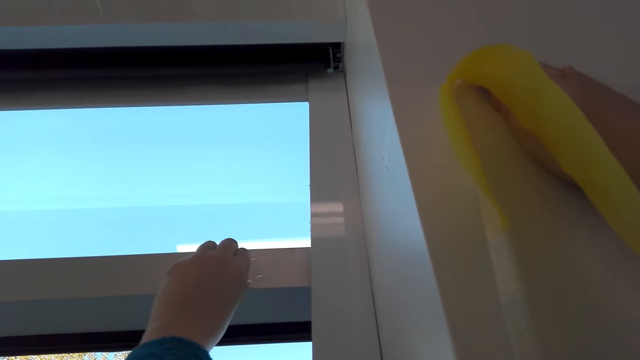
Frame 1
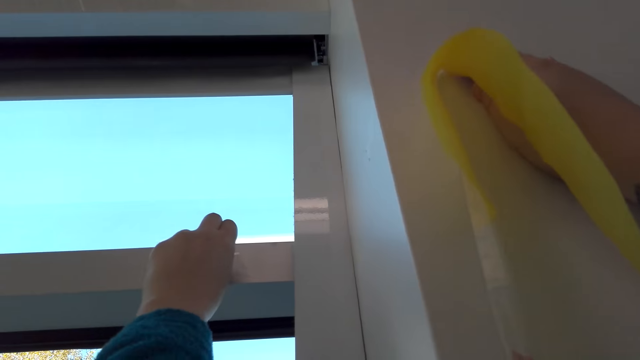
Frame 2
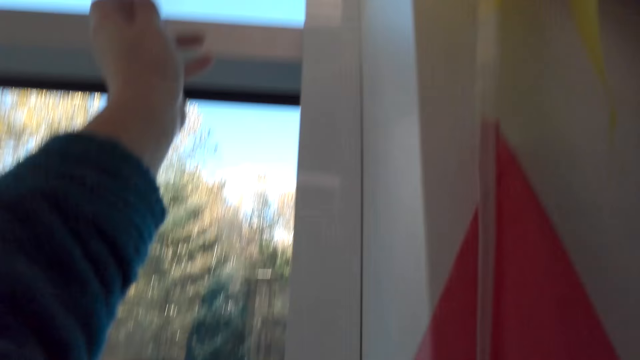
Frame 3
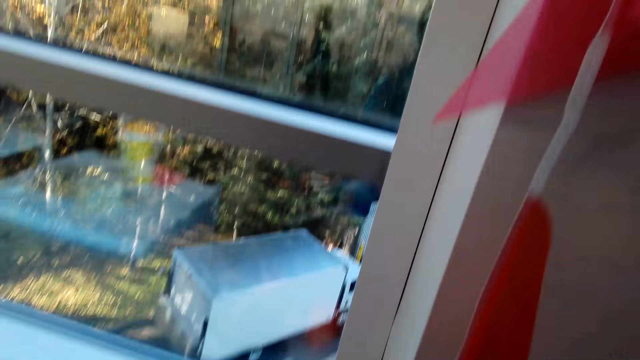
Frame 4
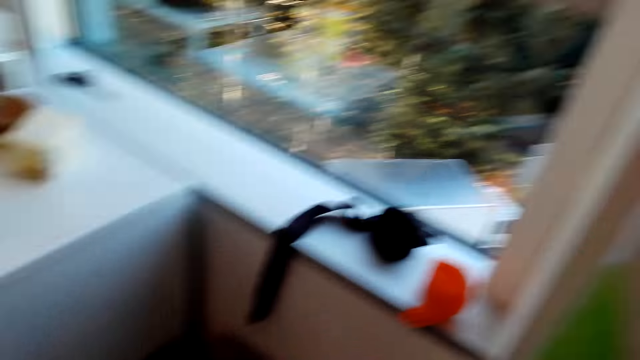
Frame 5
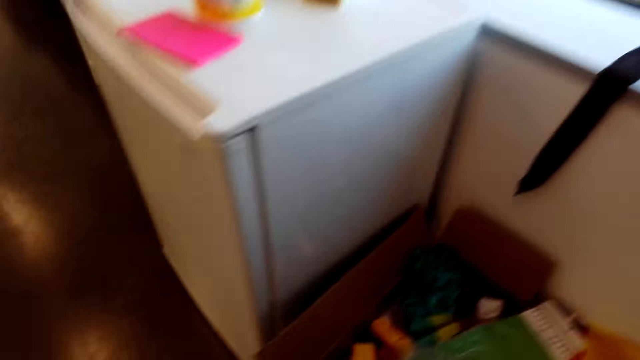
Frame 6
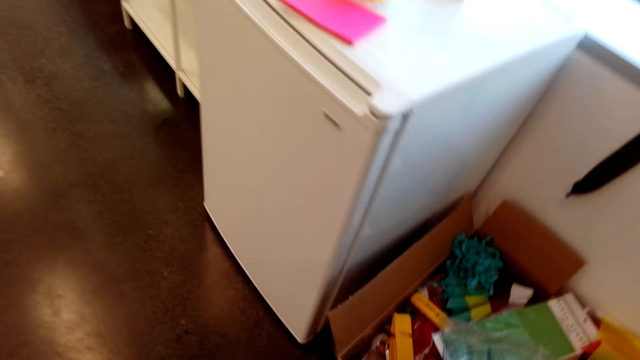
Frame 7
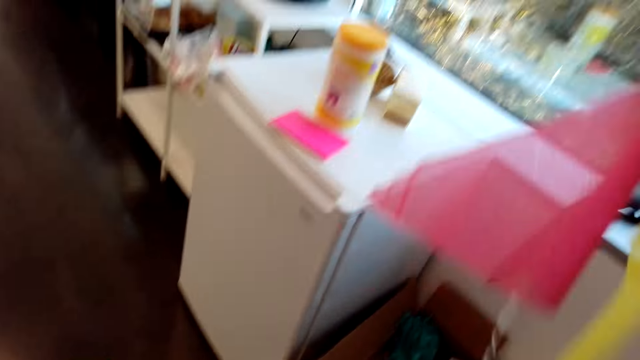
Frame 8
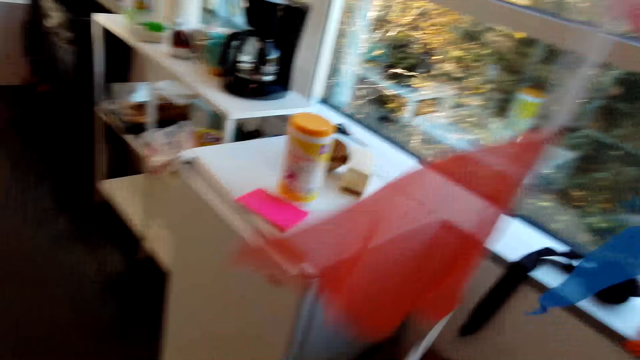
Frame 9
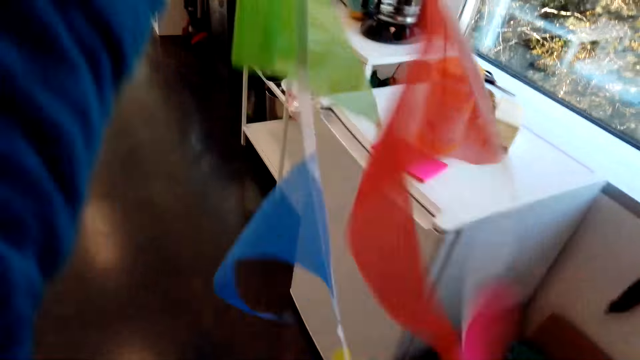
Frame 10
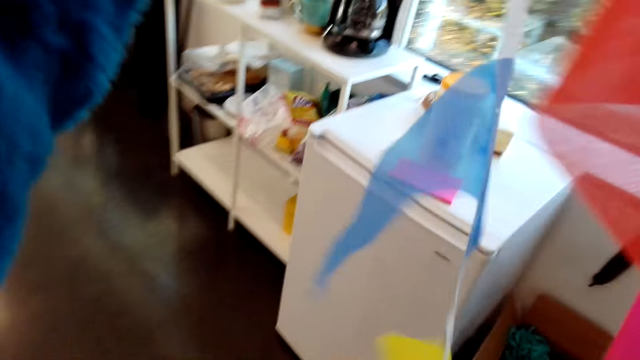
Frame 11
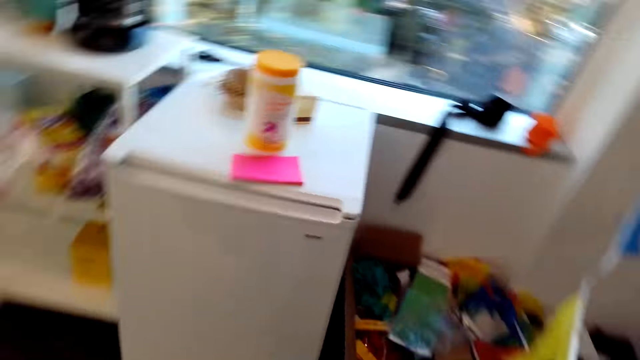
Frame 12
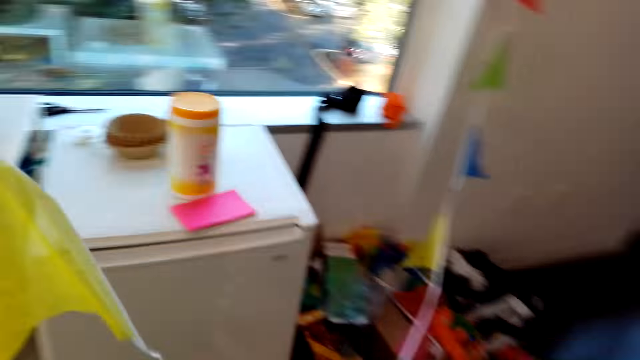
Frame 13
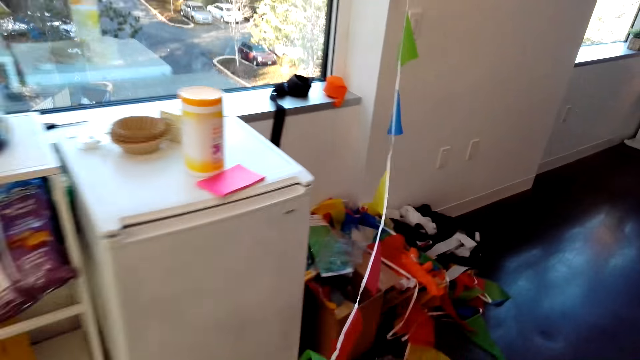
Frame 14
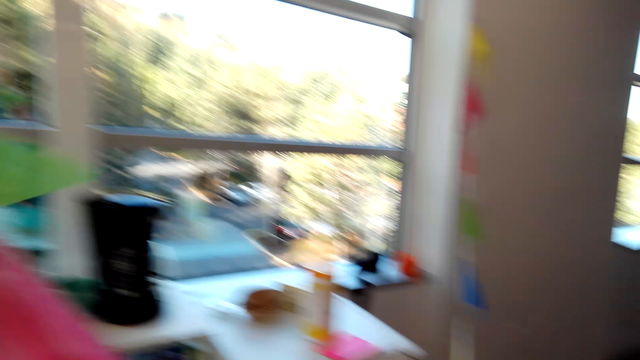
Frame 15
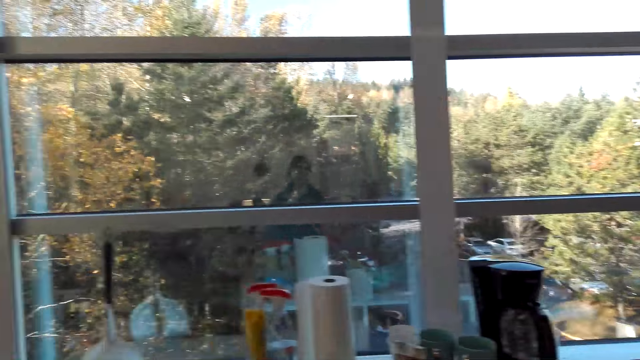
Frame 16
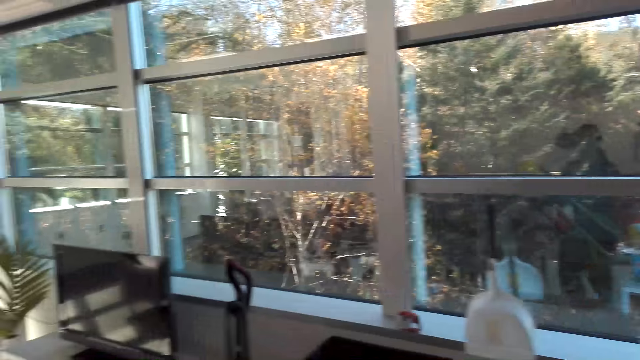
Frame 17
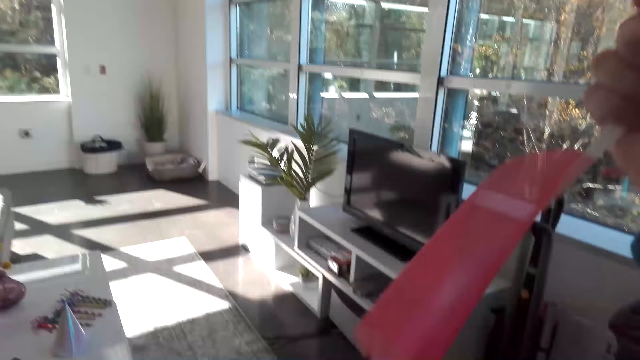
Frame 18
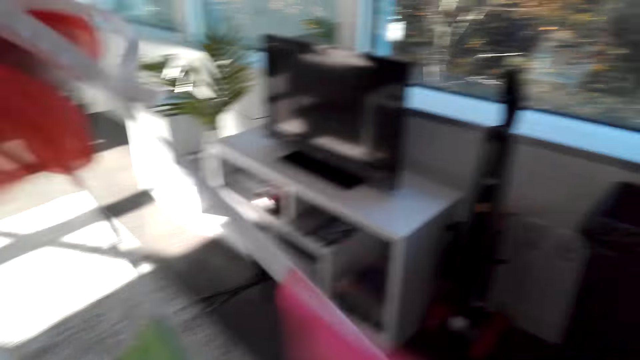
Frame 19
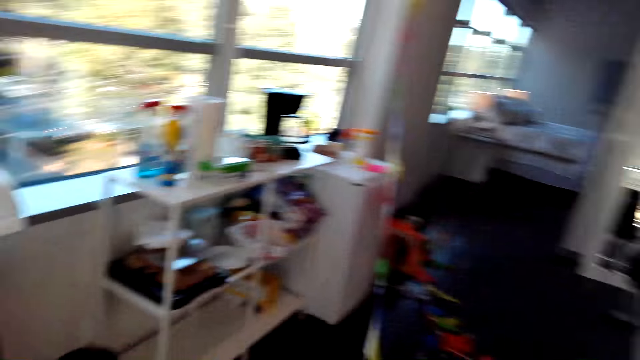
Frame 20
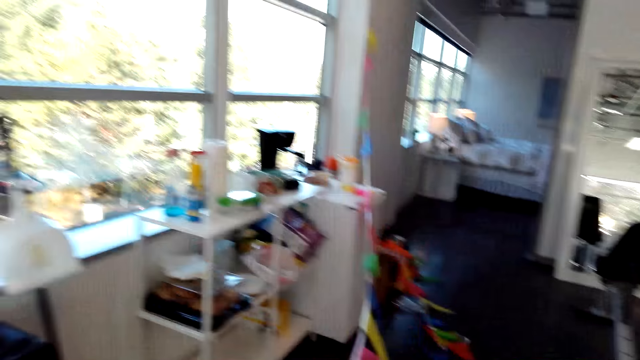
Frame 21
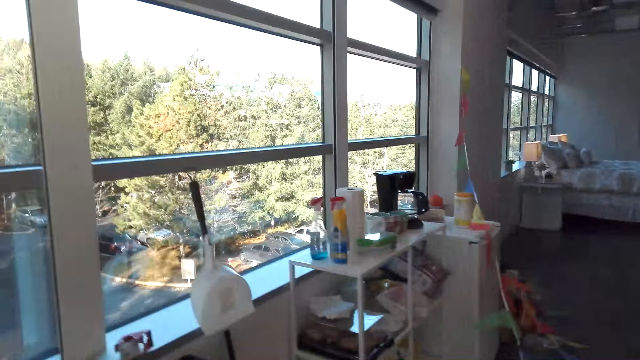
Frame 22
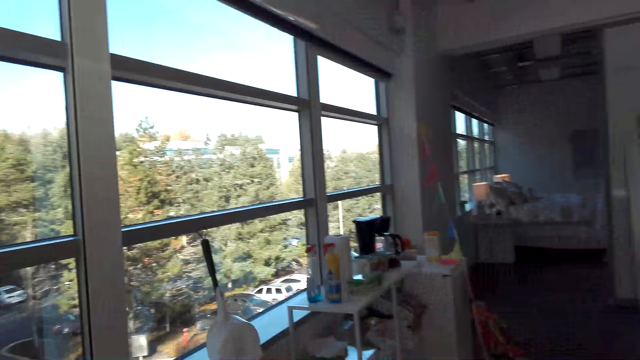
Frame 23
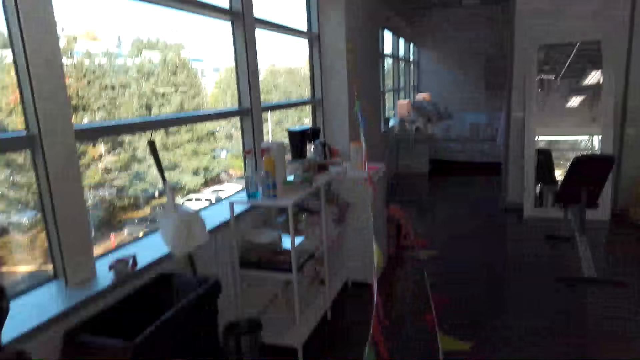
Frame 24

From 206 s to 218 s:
The camera wearer takes the sticker tape on the window. They straighten the decoration with hands. They walk around.

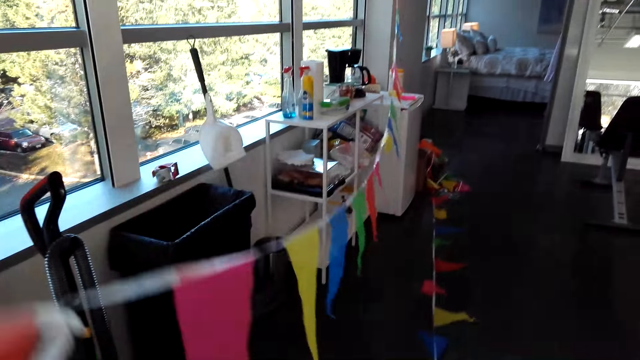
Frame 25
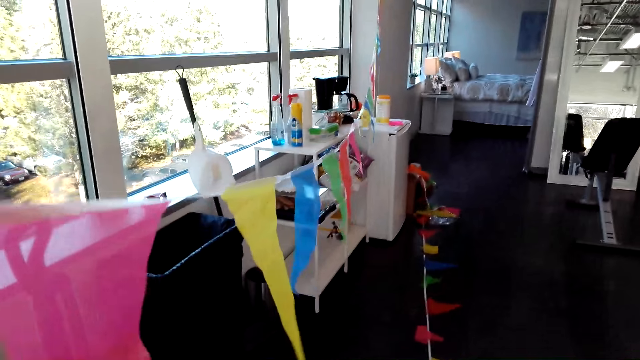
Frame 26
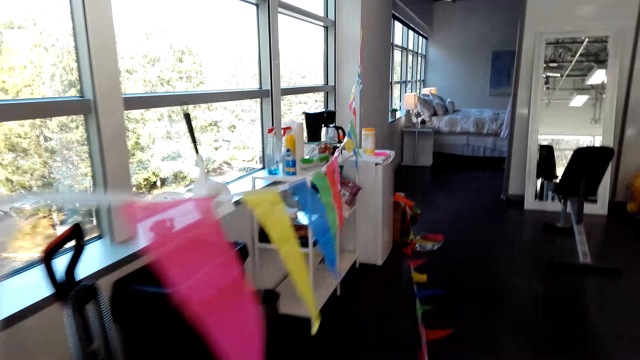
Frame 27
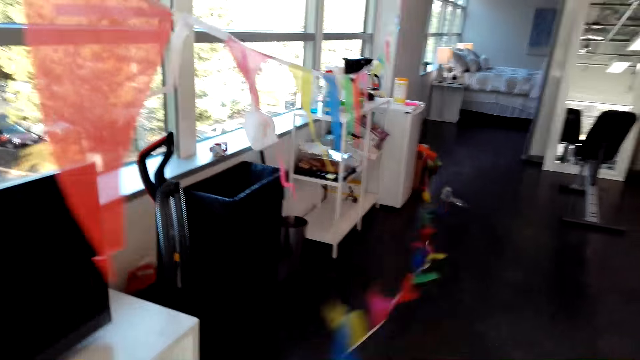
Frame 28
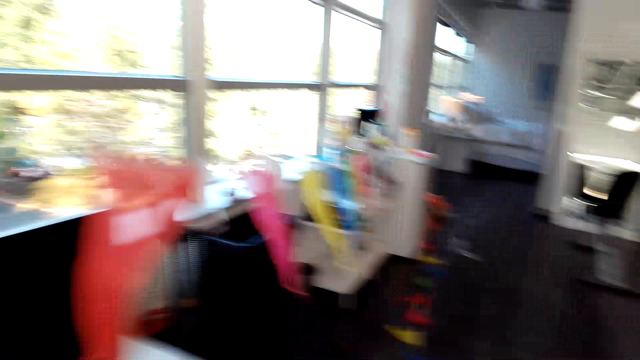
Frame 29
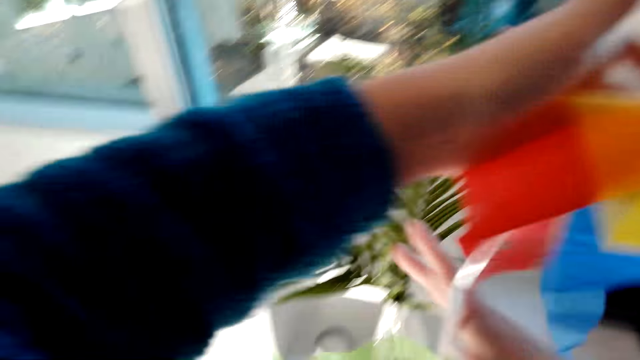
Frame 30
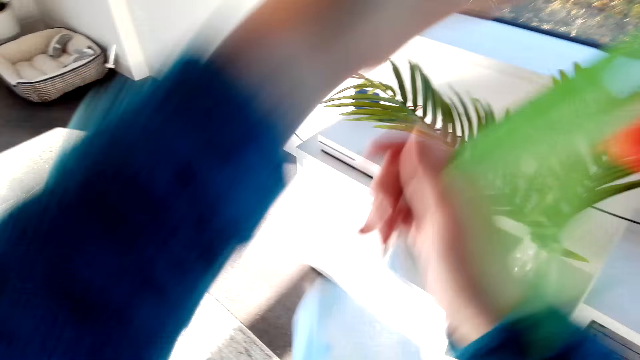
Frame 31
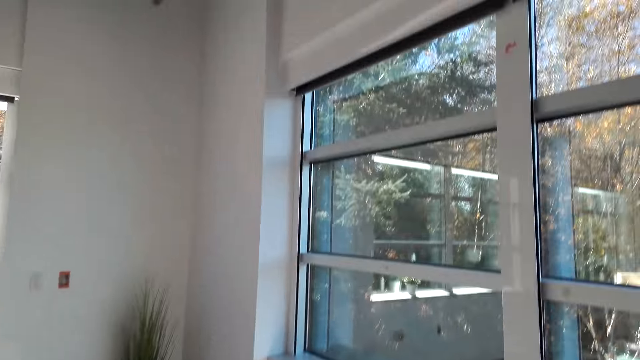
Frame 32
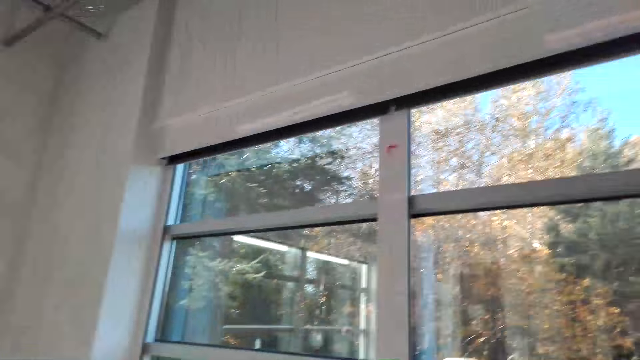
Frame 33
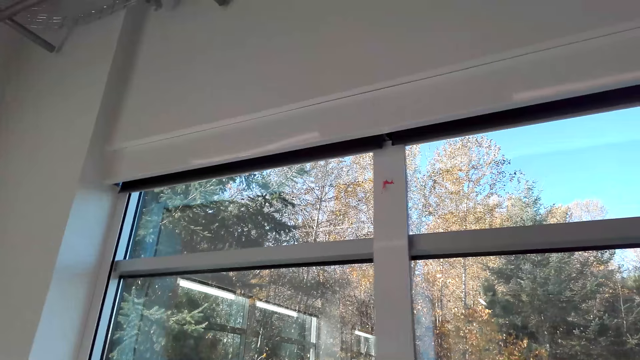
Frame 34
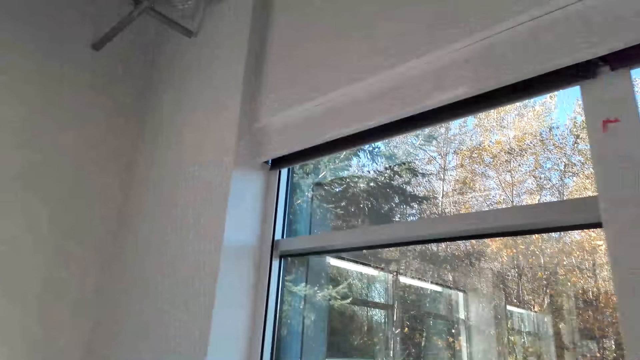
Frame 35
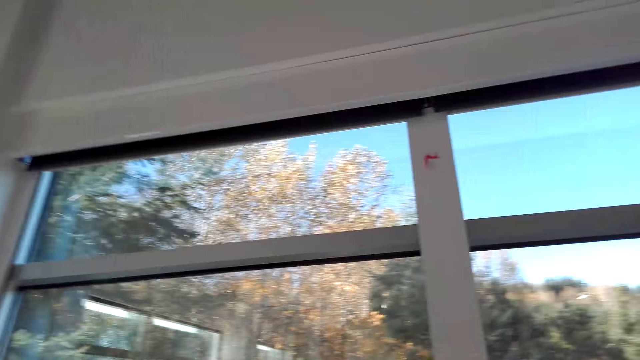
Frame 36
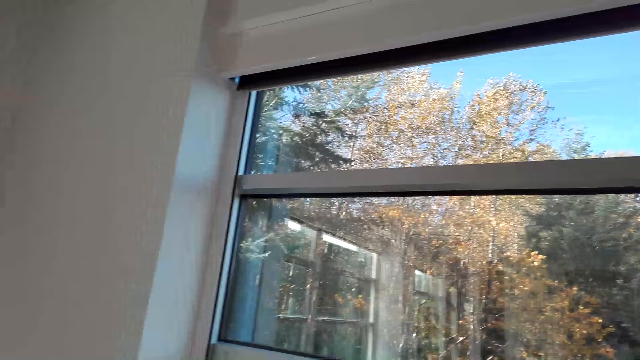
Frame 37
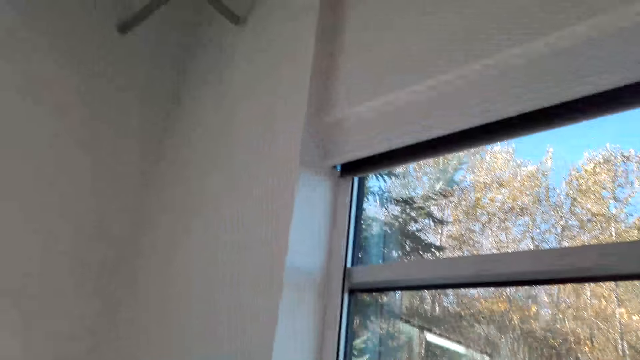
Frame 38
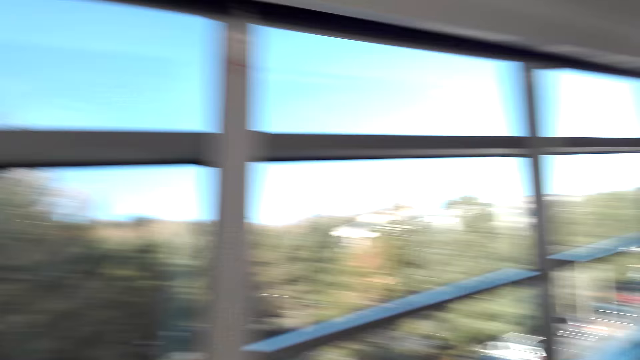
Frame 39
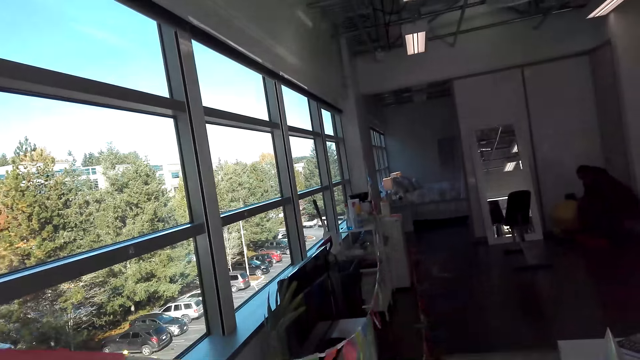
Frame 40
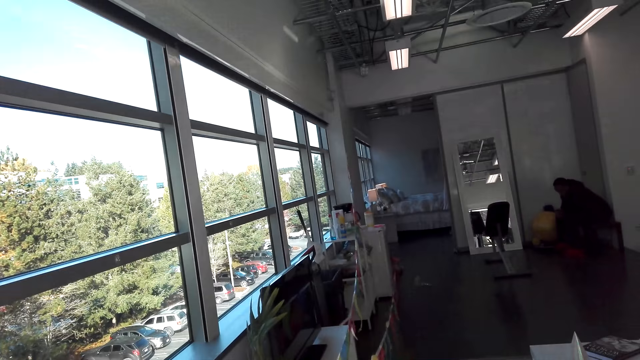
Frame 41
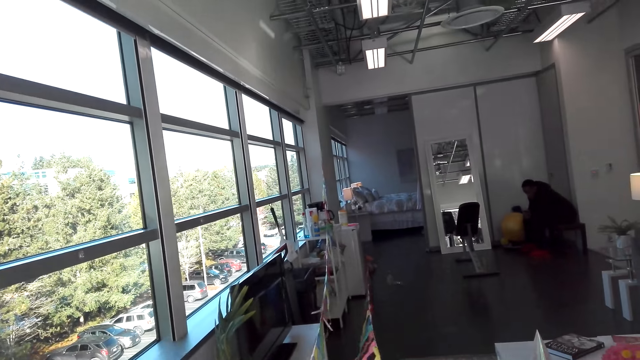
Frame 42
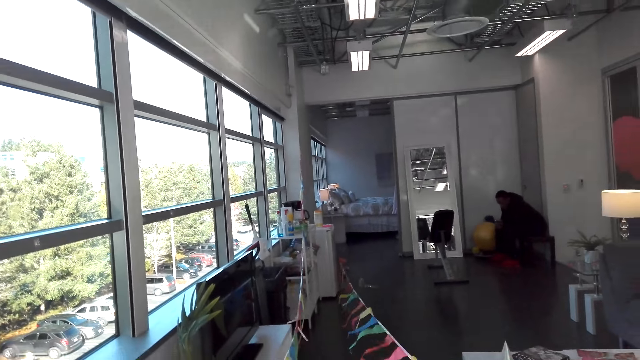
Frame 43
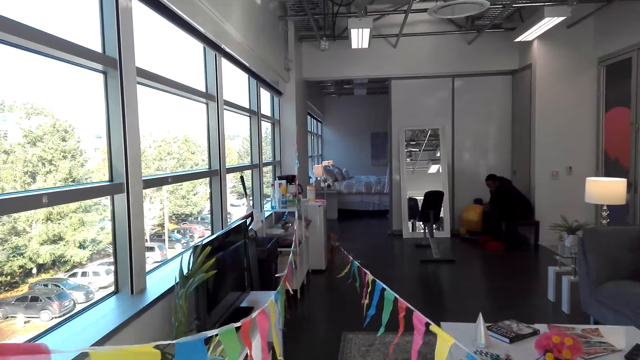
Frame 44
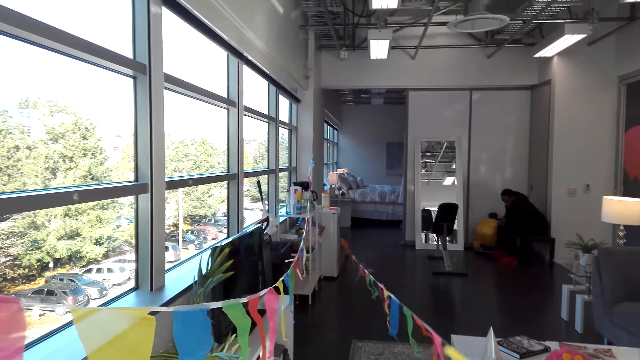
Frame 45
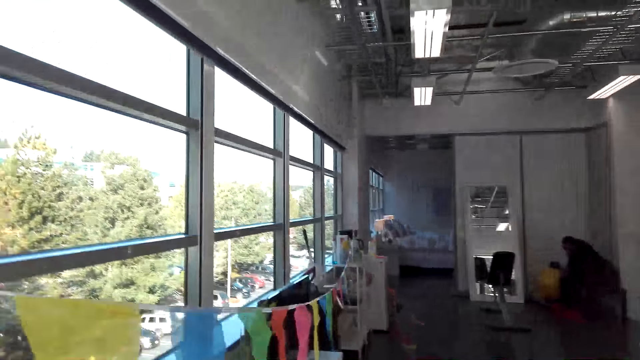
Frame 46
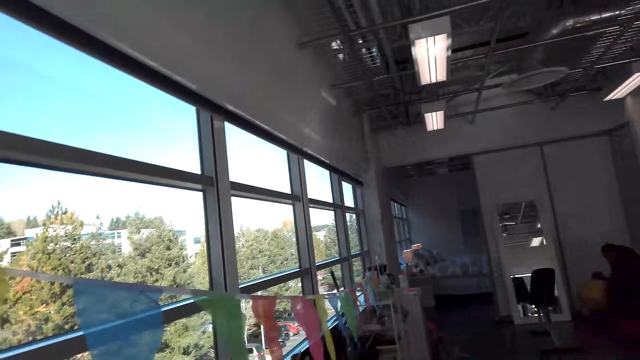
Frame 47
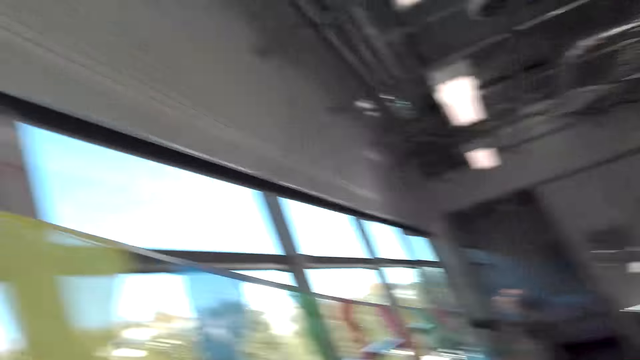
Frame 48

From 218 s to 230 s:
The camera wearer looks around.
